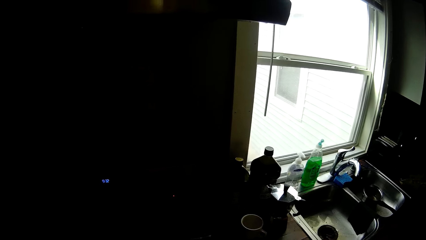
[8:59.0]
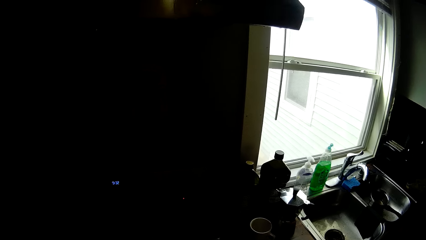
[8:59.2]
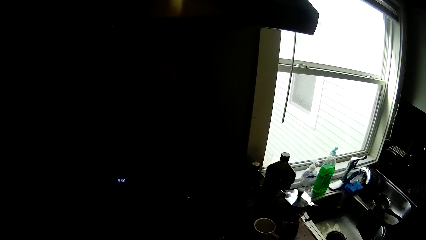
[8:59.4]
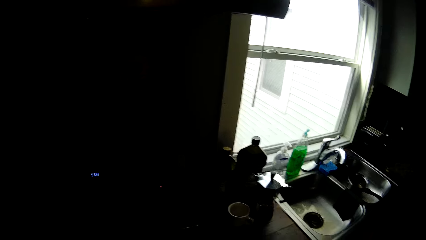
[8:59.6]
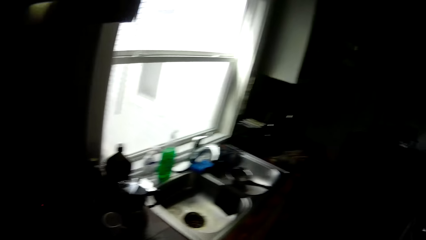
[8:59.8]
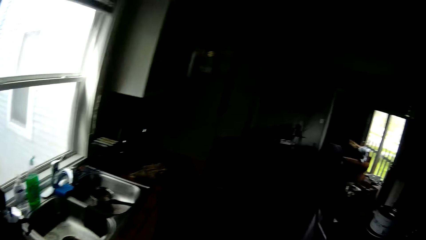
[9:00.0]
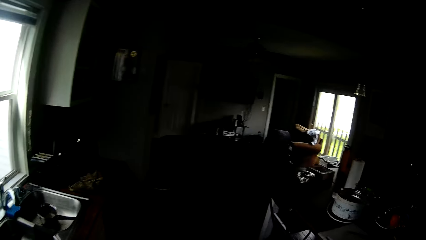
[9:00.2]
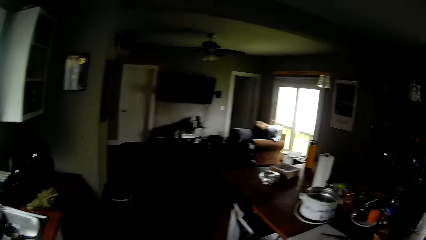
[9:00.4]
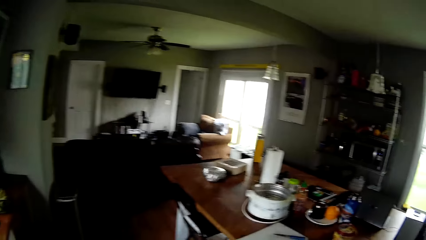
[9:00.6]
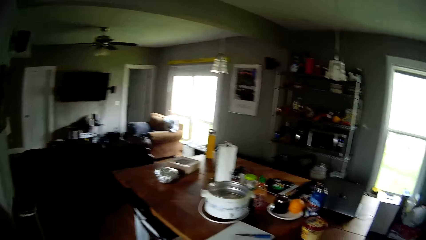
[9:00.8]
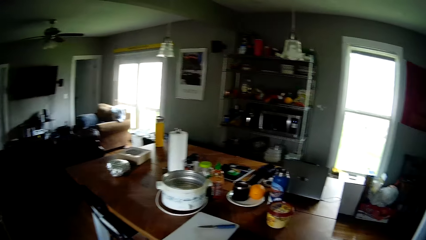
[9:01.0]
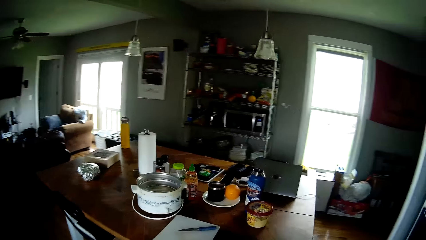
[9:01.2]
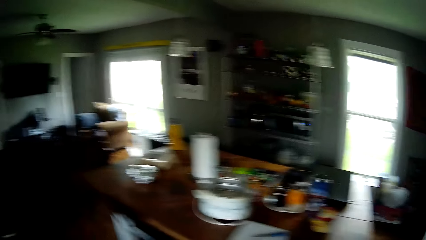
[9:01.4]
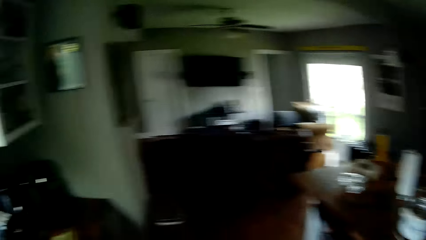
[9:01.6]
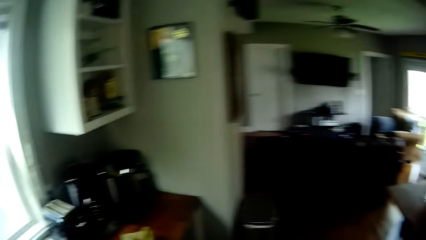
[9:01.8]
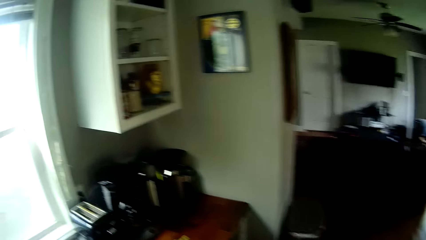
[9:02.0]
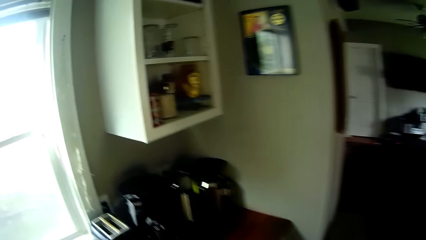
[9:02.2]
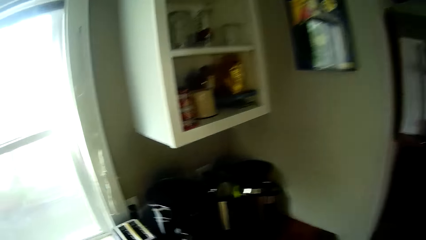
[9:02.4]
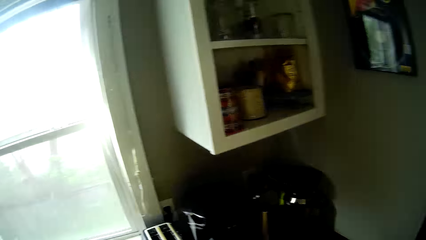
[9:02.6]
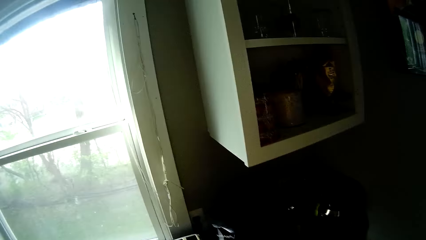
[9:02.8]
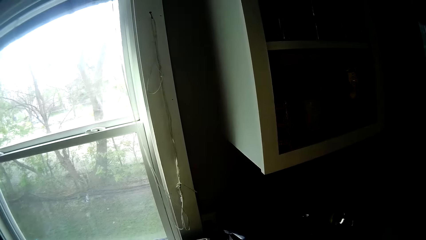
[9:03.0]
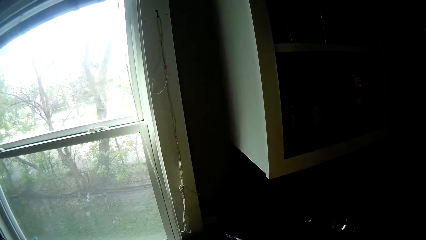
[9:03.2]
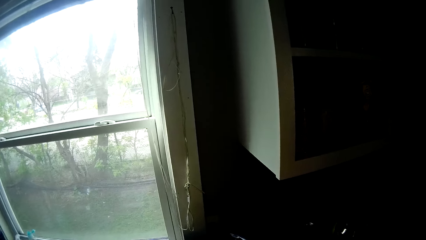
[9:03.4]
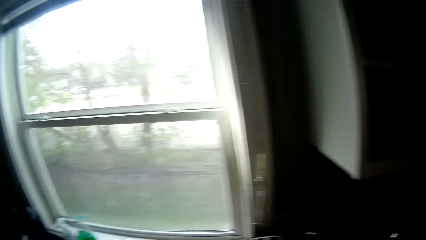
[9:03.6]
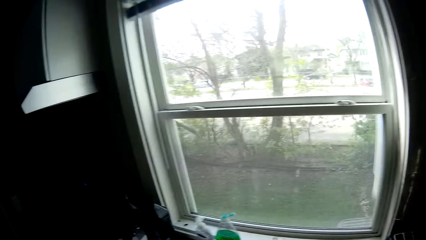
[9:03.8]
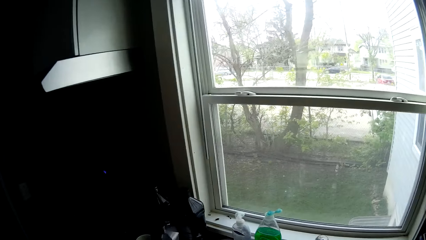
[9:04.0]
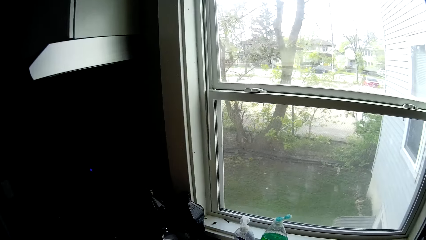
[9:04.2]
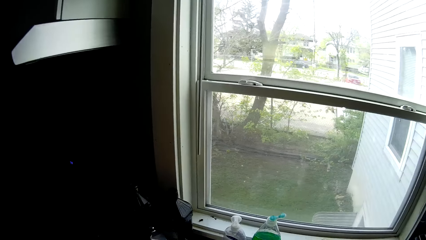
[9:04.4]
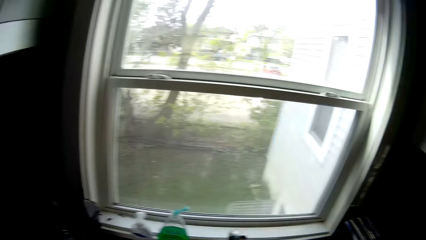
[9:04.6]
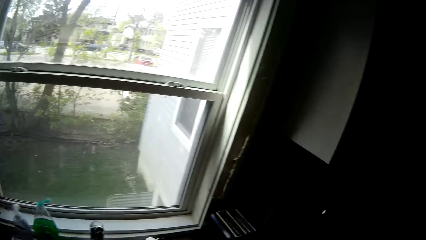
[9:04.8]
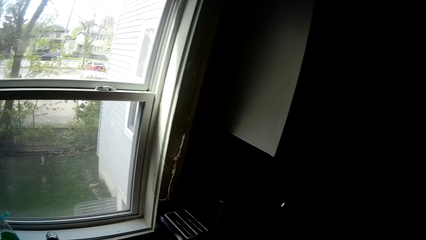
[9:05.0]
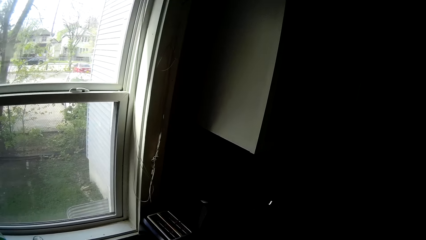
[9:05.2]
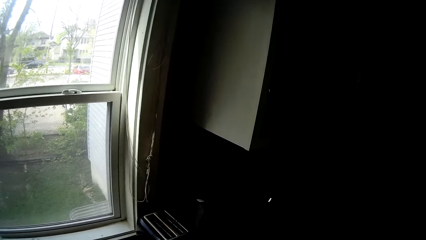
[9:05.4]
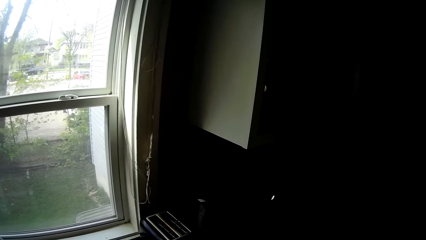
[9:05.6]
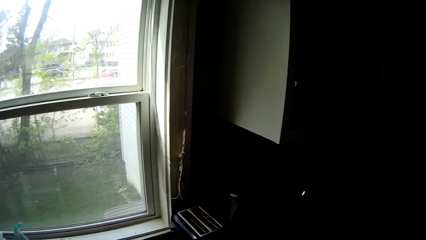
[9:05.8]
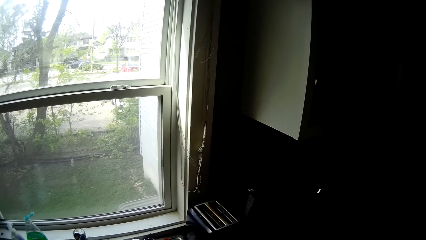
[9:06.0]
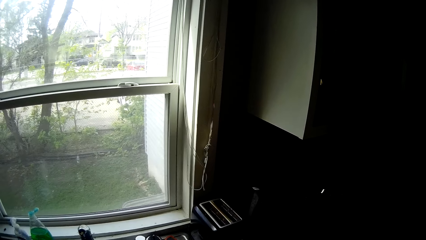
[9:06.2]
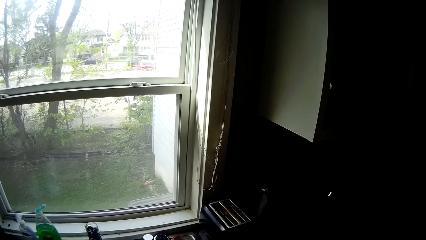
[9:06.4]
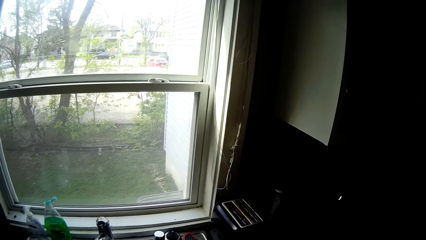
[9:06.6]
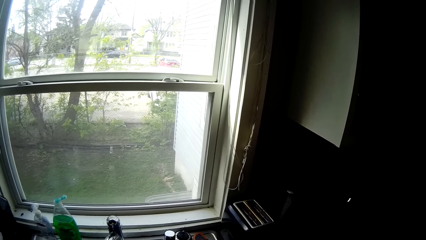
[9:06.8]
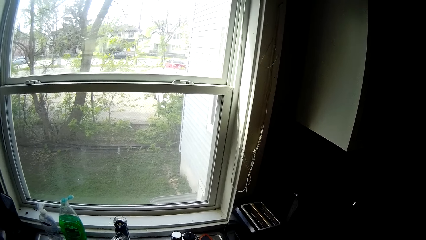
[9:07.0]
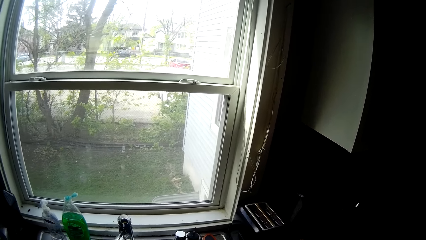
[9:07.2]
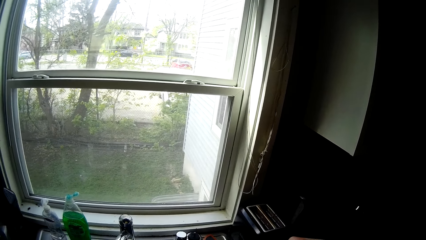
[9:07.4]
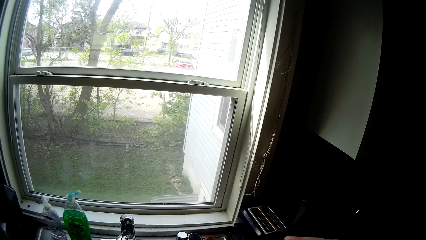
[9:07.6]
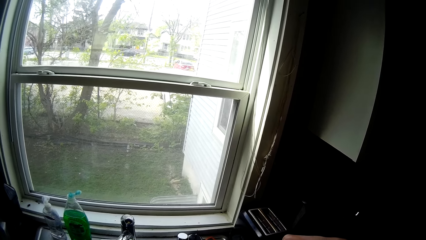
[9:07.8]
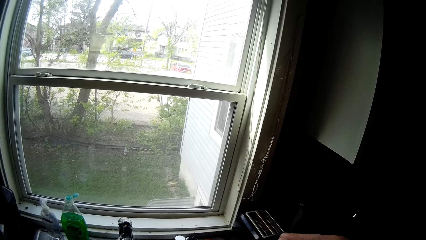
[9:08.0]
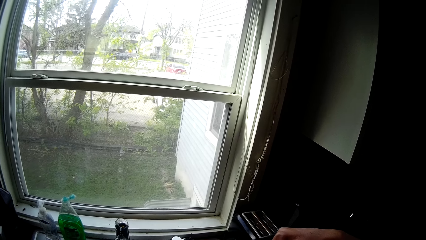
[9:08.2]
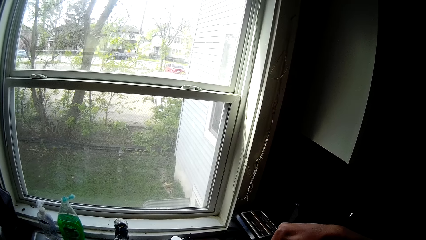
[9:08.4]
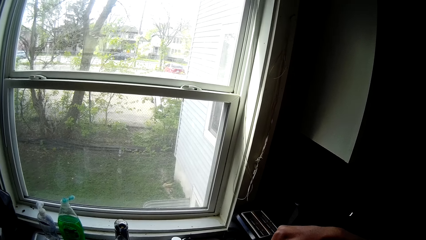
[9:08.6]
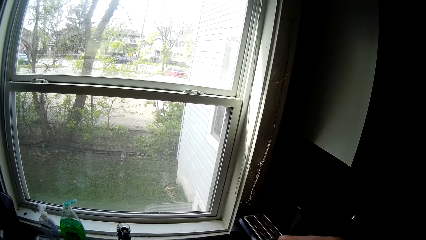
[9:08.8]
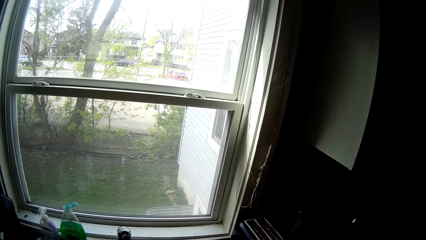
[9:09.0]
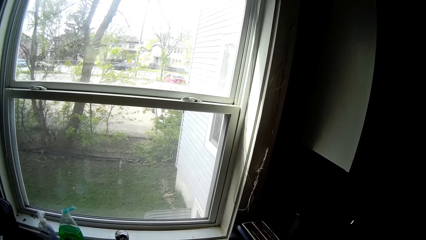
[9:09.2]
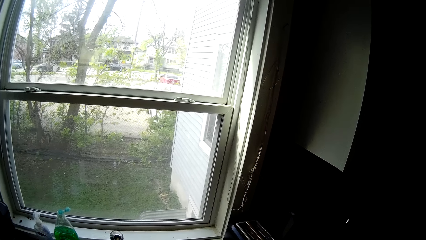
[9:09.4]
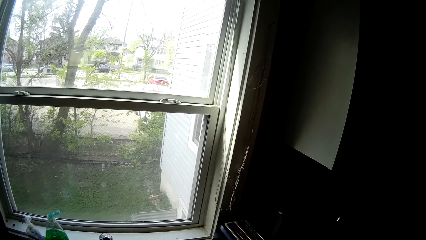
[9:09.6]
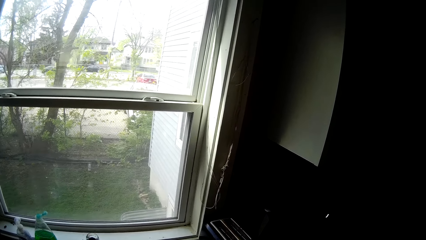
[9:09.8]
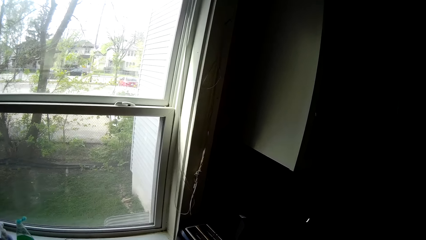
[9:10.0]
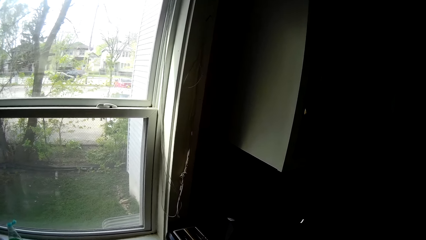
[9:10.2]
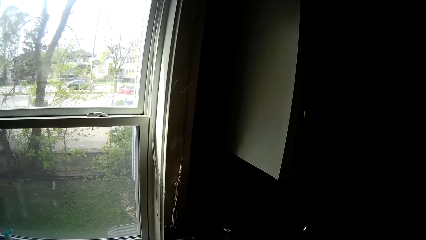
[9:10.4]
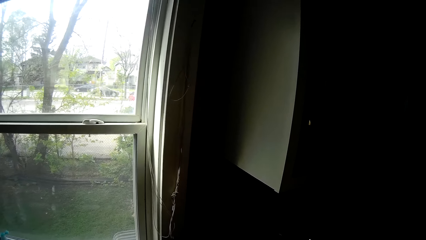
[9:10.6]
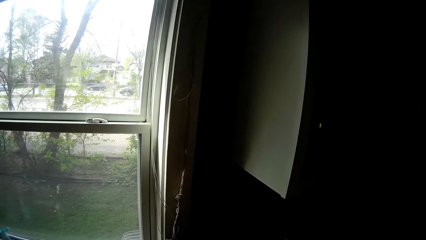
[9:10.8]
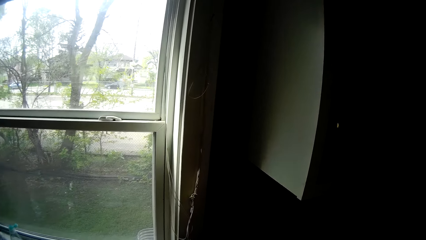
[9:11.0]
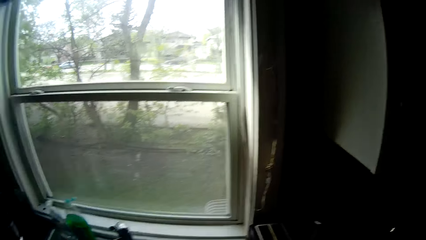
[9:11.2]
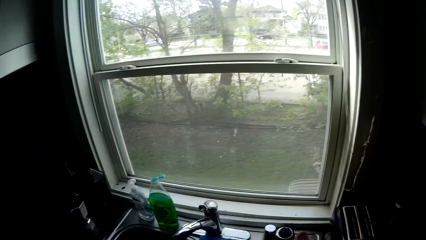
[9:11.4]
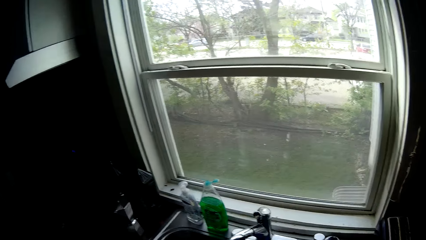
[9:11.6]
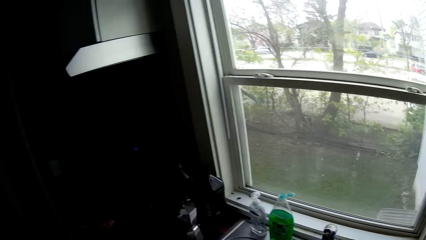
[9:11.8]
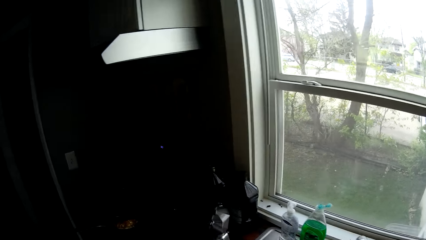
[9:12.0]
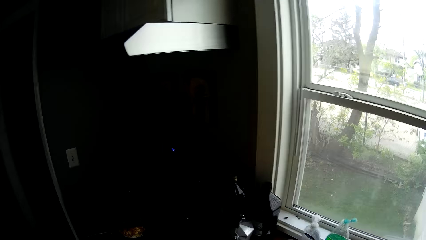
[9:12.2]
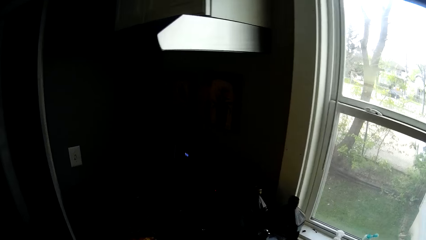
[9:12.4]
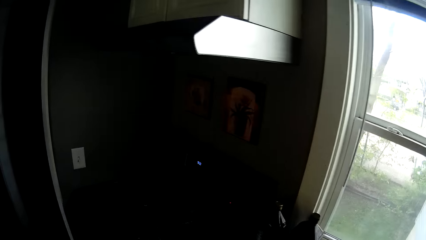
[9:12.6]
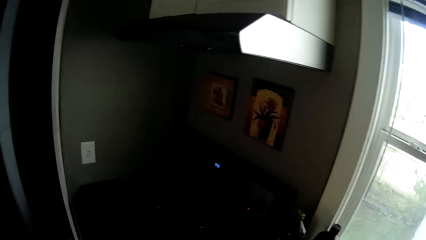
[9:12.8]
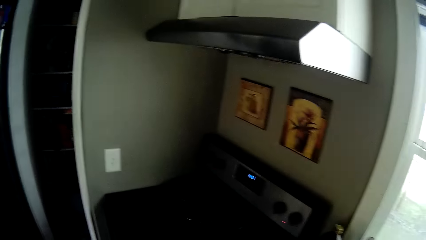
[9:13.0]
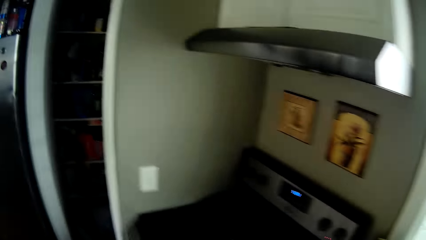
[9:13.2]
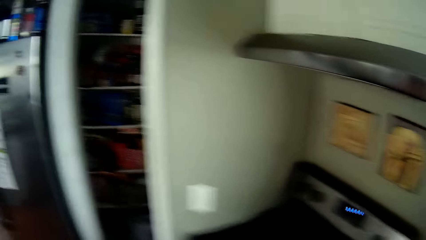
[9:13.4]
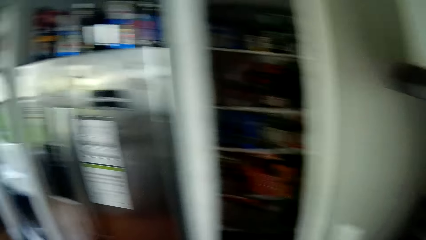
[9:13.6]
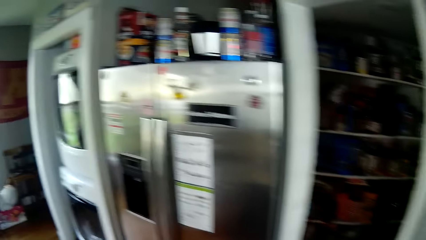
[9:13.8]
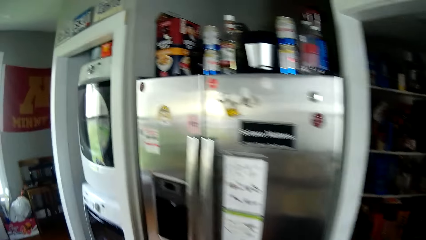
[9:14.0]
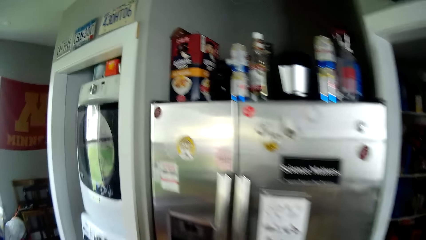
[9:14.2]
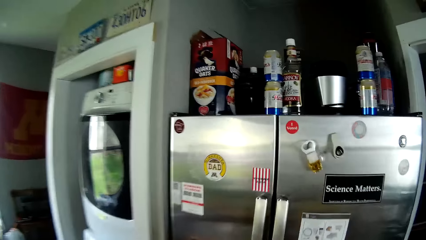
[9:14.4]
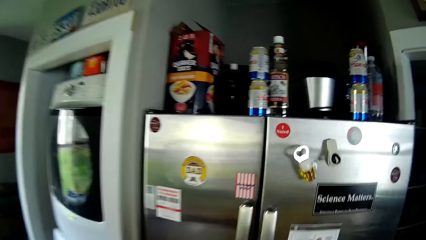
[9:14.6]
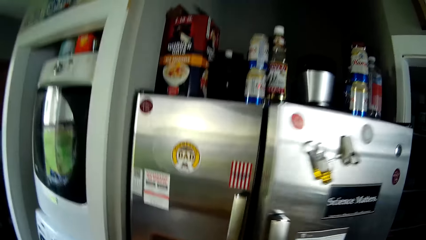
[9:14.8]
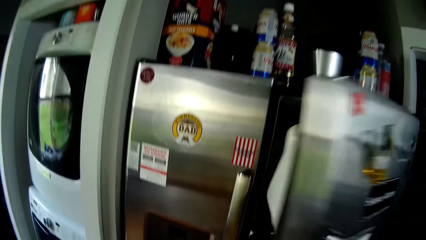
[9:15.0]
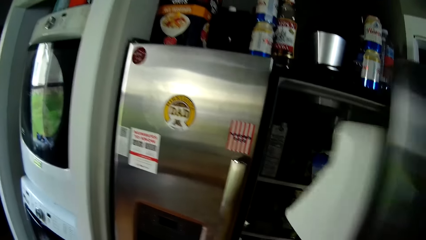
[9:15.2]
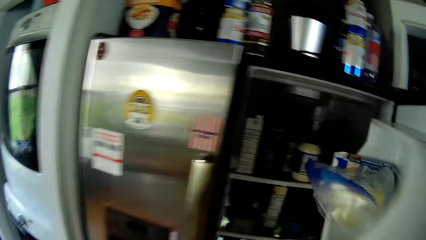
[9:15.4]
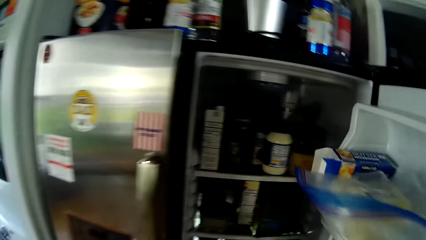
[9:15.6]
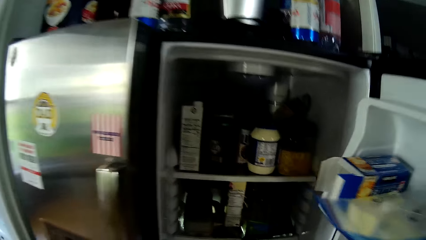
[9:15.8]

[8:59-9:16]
The camera wearer looks around the kitchen. He opens a fridge with his right hand.
